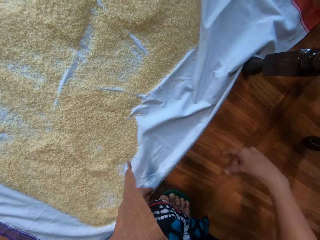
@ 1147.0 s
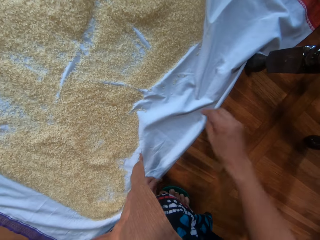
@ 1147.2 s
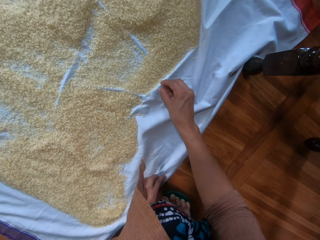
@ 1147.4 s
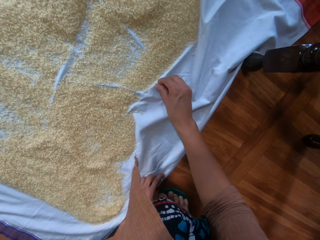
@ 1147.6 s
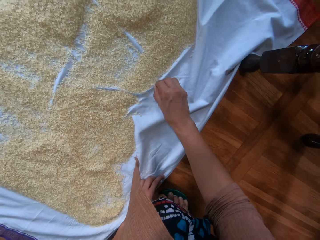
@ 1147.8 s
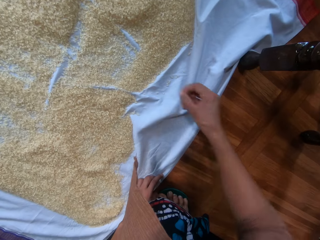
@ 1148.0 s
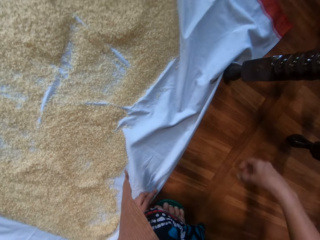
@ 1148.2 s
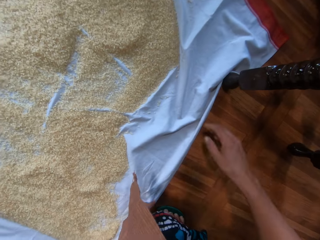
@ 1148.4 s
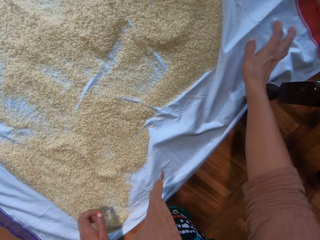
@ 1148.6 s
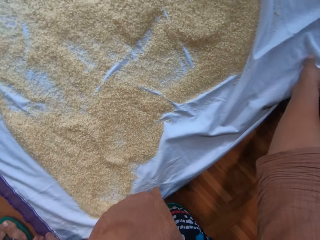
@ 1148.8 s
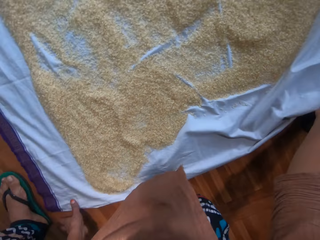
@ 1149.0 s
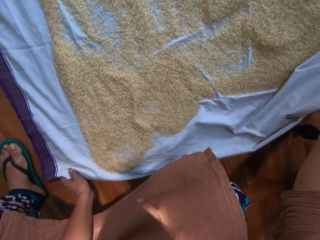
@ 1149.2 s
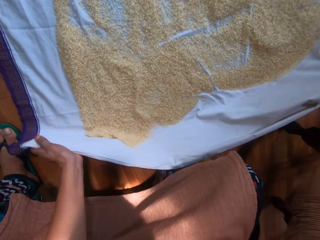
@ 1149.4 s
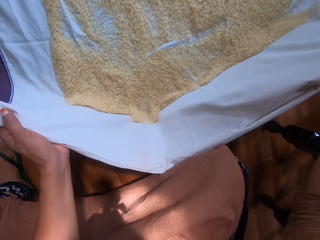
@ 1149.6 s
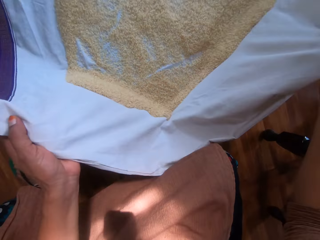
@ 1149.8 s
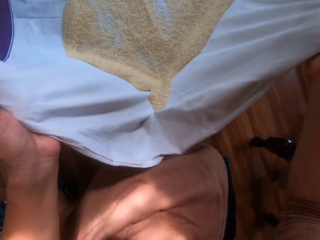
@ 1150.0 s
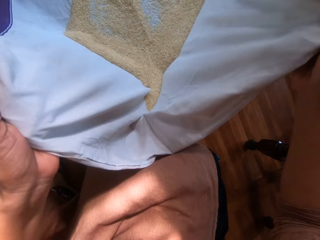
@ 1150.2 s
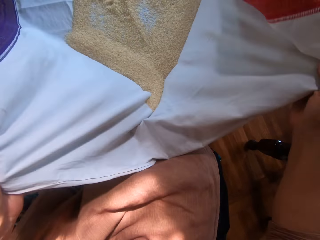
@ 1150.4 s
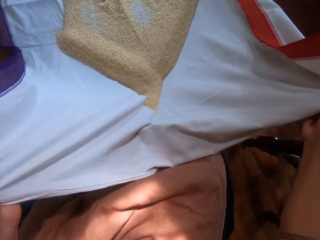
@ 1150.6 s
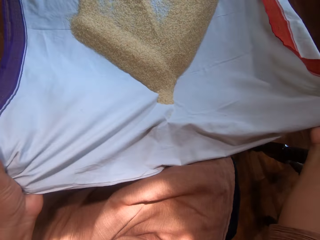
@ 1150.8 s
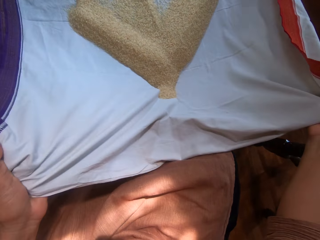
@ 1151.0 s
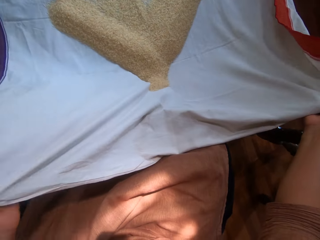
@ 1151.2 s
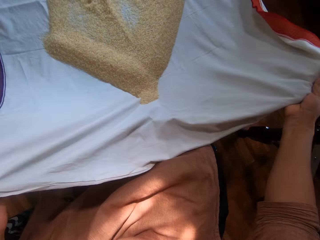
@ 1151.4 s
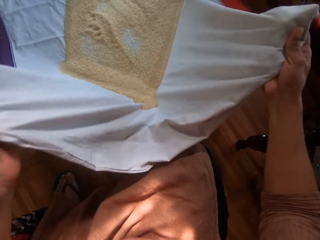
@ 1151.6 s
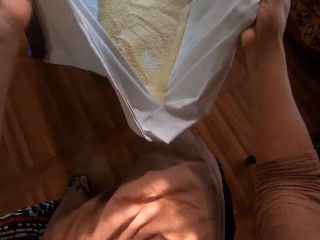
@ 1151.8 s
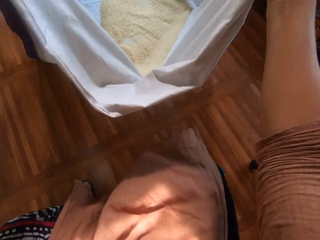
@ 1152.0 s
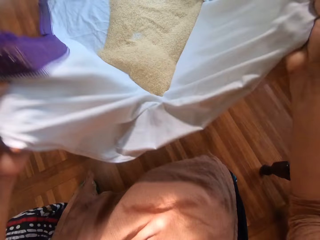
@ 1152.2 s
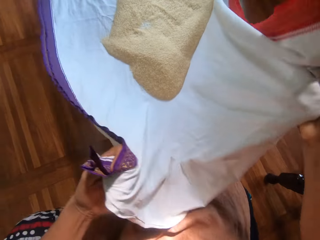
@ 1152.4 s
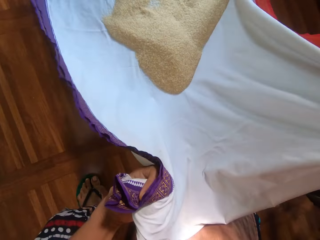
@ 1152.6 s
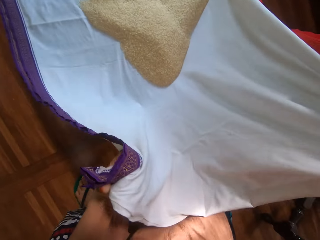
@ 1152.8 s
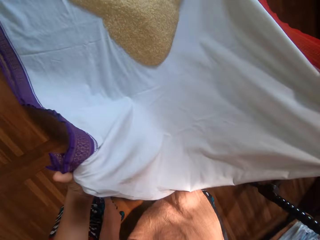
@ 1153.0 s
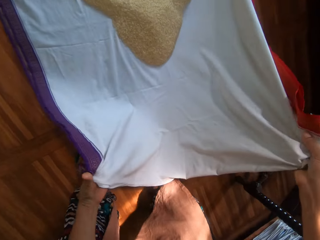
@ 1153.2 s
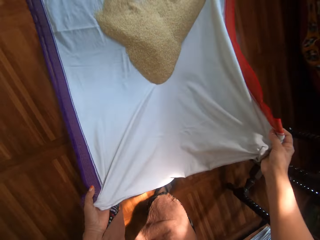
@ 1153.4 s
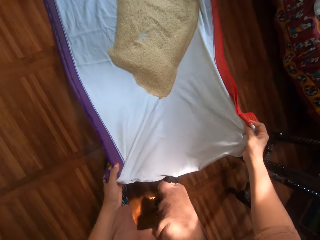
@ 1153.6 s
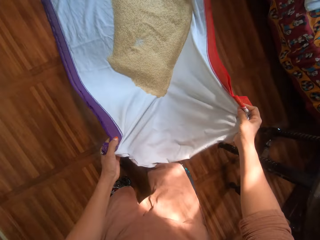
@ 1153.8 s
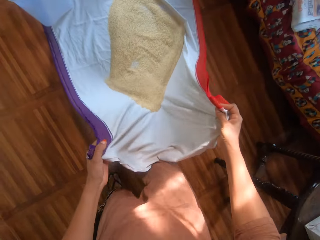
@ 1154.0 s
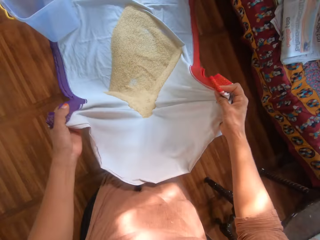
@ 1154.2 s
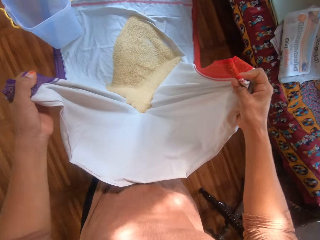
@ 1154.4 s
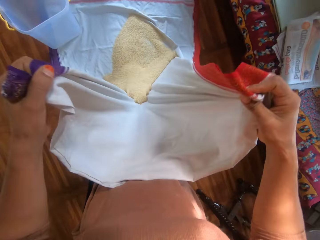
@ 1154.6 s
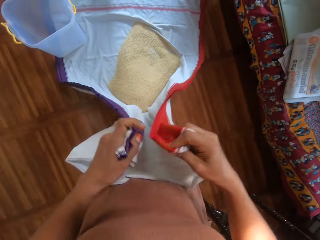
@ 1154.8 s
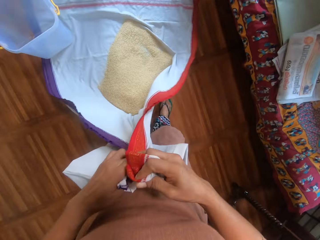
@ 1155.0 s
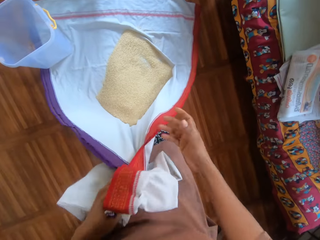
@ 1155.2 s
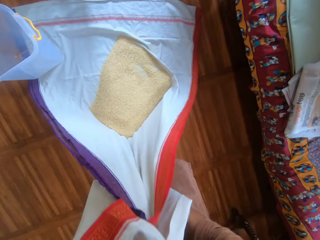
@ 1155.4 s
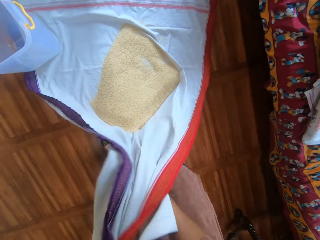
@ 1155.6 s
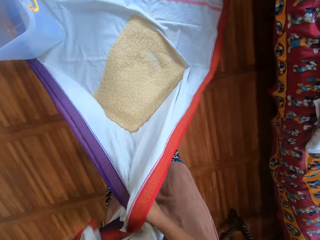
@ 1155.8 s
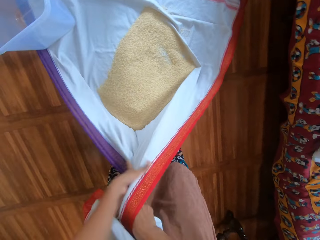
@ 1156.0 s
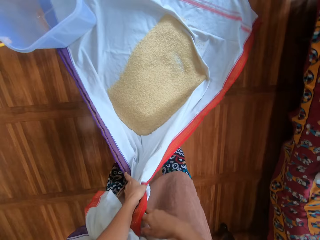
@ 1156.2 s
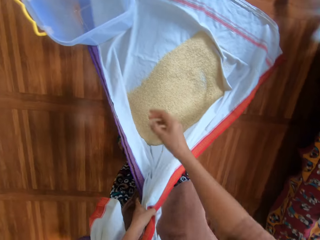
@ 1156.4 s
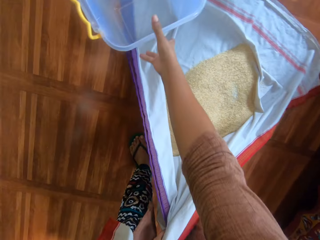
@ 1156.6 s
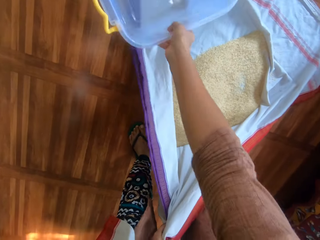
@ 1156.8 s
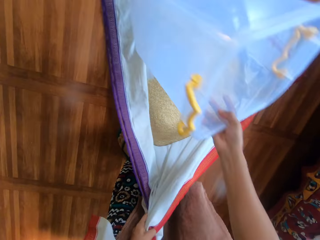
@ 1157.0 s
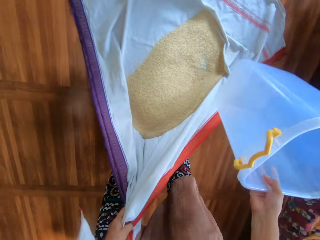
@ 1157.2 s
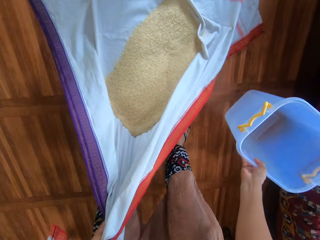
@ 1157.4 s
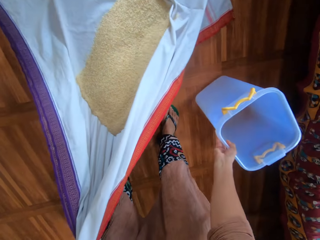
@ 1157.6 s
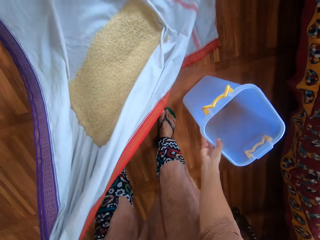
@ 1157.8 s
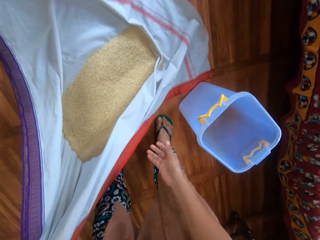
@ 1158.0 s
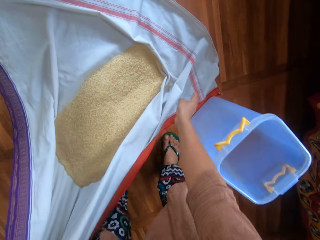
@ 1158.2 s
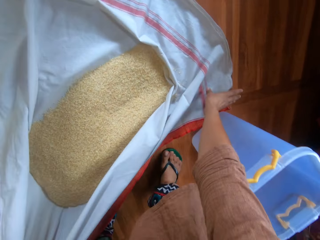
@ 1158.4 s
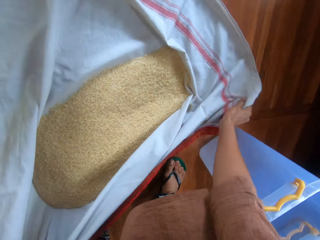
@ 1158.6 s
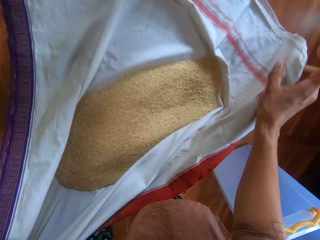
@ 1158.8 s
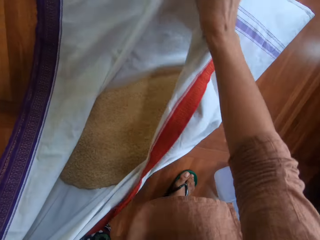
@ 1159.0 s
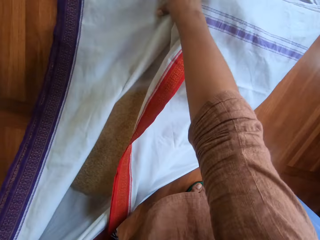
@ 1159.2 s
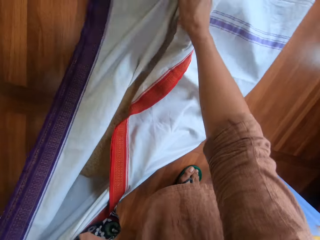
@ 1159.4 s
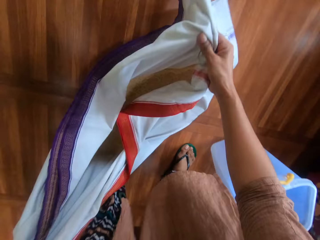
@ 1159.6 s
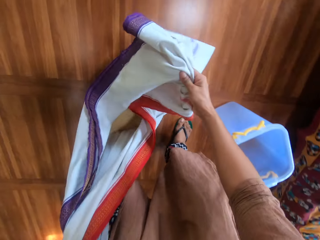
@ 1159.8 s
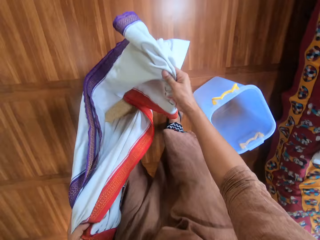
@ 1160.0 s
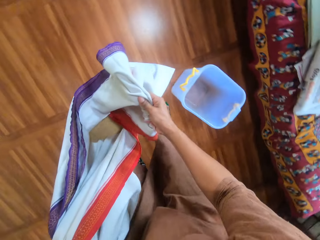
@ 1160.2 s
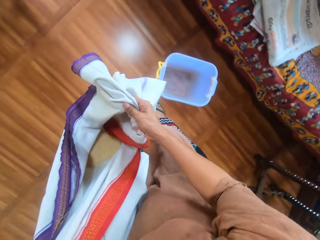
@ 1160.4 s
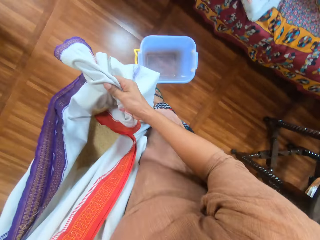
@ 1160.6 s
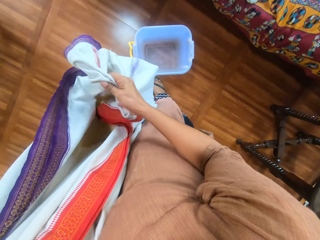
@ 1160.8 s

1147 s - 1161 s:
The camera wearer removes dirt in the white sheet with her right hand. She holds the edges of the cloth with both hands. She gathers the rice from the edges of the cloth with both hands. She lifts up the white sheet with something with both hands. She places the container on the cloth on the floor with her right hand. She gathers an edge of the cloth with her right hand. She lifts the rice in the cloth with both hands.

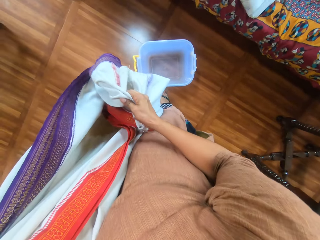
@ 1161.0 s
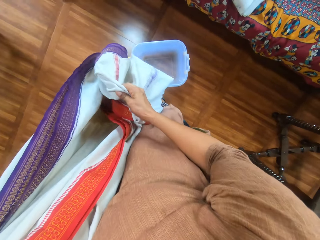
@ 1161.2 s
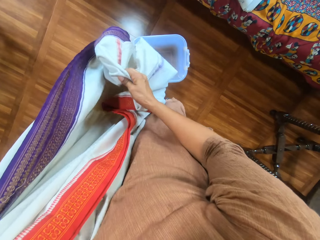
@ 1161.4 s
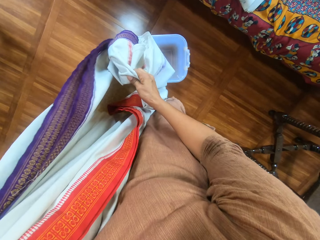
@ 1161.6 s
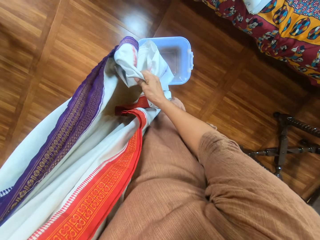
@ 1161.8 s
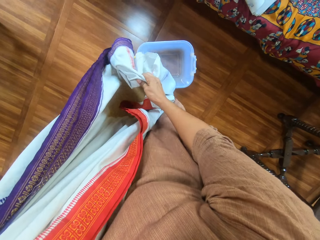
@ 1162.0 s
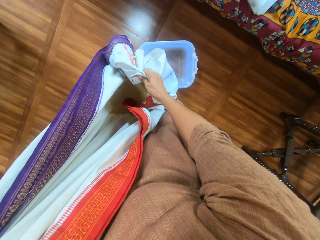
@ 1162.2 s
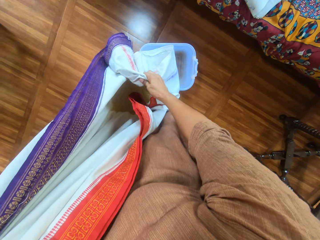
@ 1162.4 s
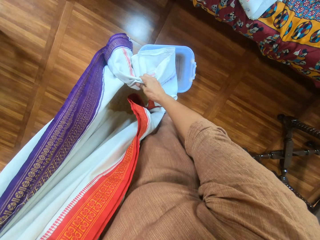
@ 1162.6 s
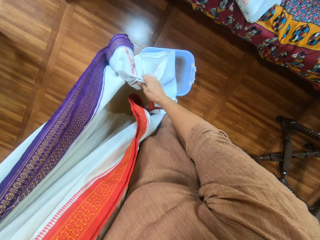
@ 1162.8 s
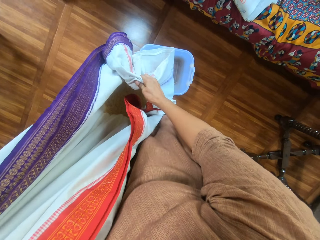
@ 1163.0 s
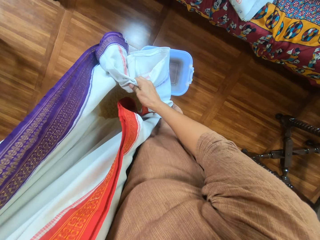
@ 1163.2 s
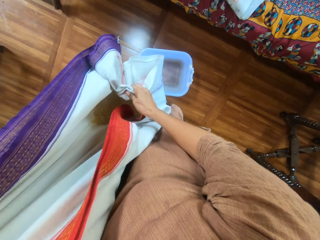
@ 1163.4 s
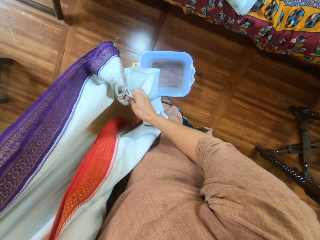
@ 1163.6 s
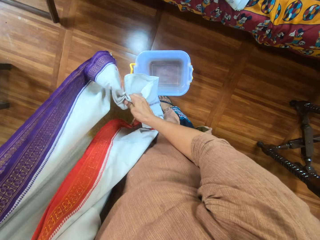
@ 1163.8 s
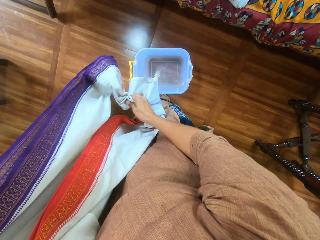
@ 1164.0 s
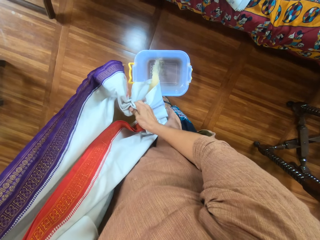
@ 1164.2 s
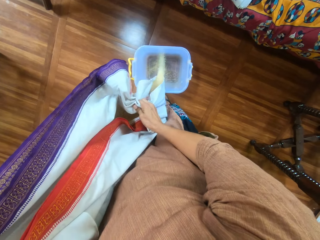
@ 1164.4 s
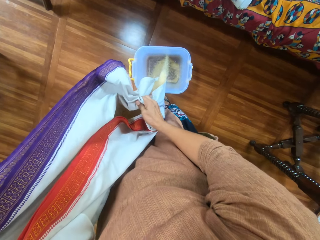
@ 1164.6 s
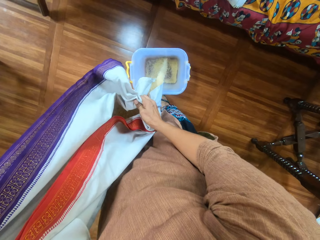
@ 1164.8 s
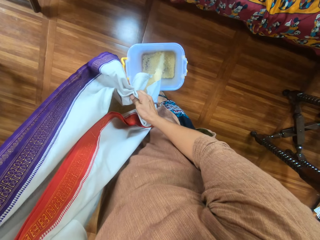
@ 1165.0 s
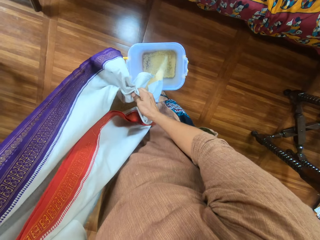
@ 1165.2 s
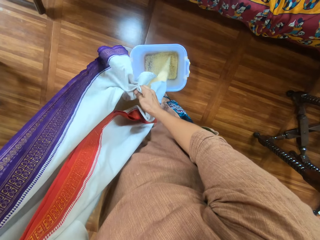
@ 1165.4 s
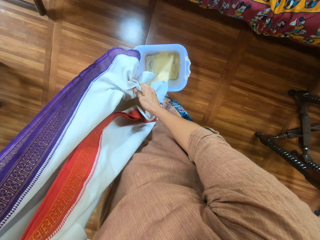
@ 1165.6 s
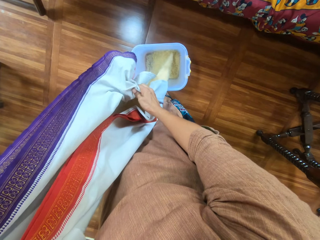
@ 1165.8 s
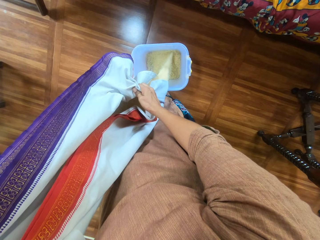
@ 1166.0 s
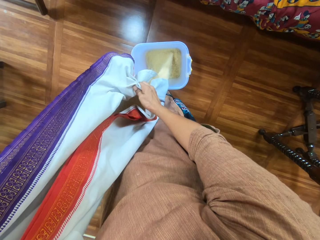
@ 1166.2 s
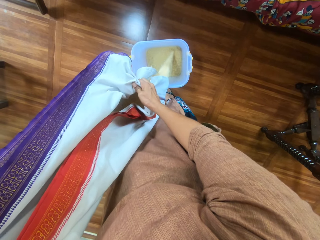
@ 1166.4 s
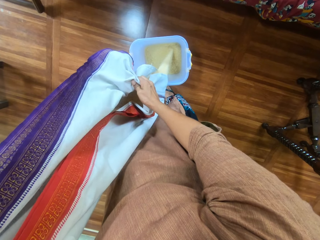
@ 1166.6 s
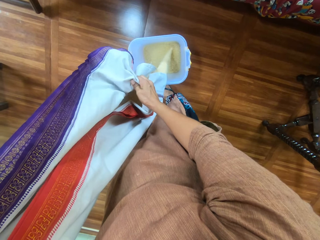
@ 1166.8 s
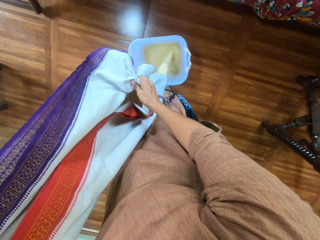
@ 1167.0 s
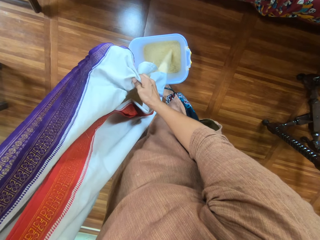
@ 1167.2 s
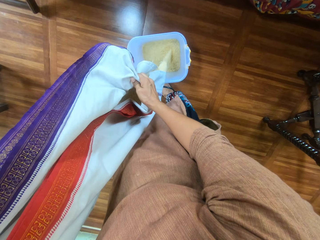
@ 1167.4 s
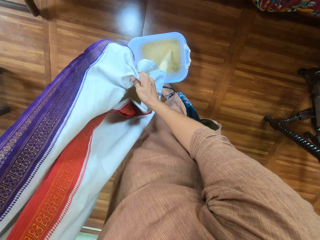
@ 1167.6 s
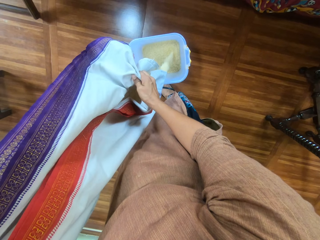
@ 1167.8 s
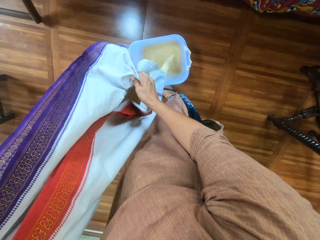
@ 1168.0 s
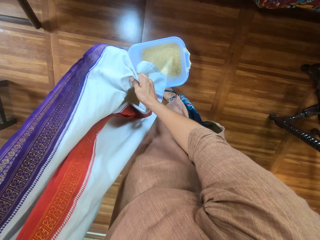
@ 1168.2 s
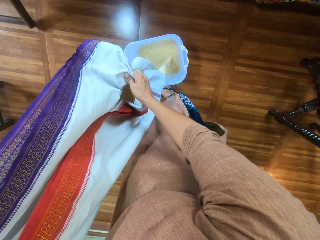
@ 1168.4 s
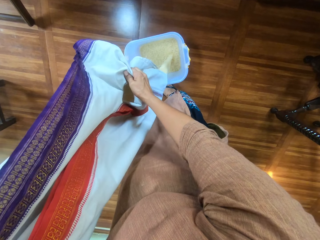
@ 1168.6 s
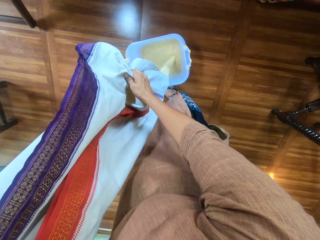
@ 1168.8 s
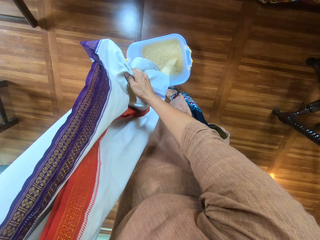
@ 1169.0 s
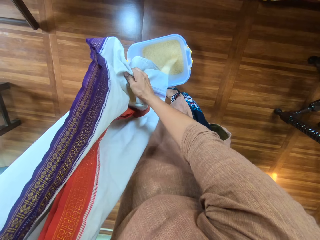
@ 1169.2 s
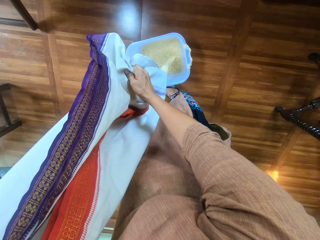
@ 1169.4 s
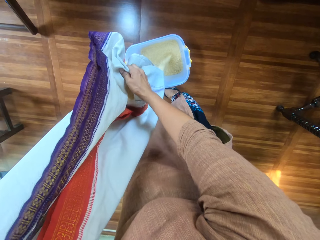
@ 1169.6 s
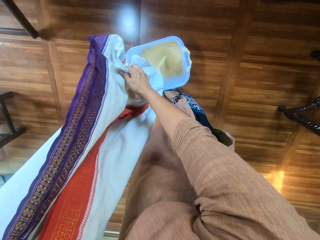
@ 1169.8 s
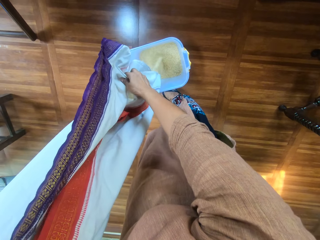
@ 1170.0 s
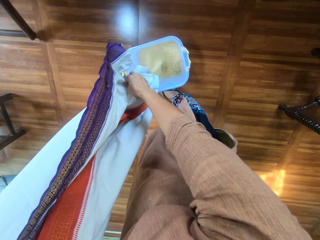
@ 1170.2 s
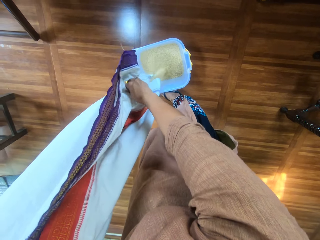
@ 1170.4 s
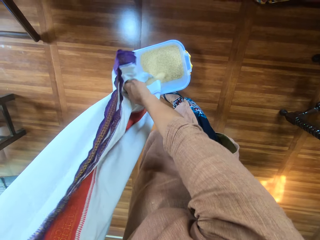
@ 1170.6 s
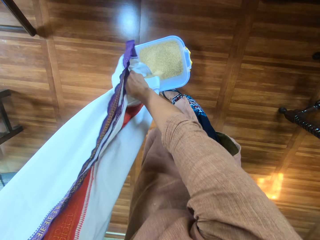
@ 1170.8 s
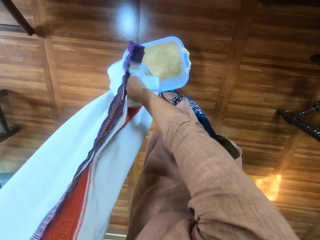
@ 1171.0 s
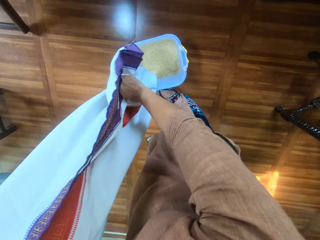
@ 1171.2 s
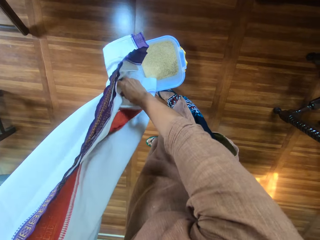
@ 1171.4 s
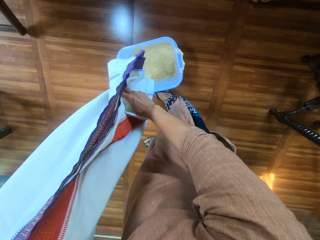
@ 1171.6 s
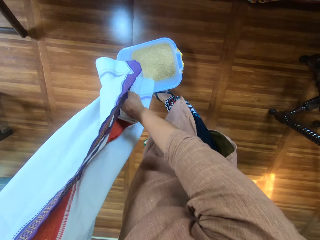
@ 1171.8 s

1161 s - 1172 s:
The camera wearer pours the rice in the cloth into the plastic container on the floor using both hands. They shake the cloth with both hands.
